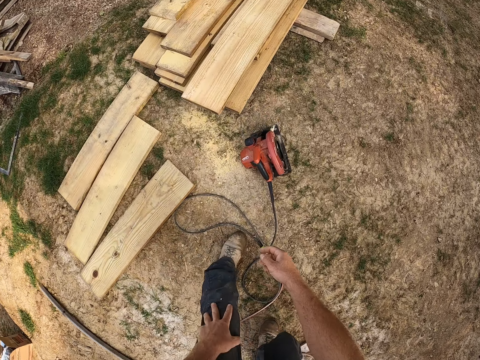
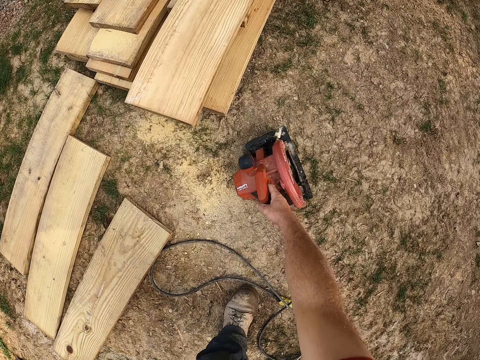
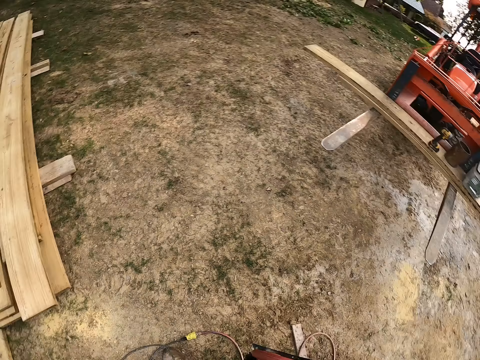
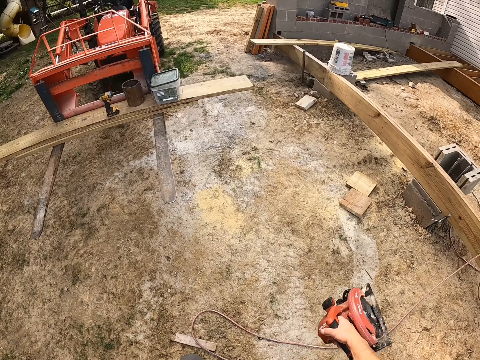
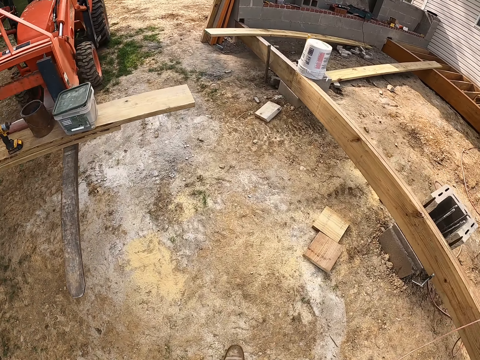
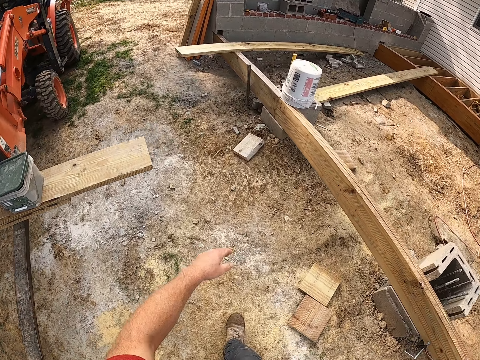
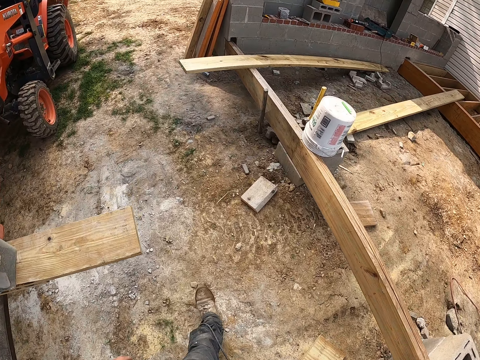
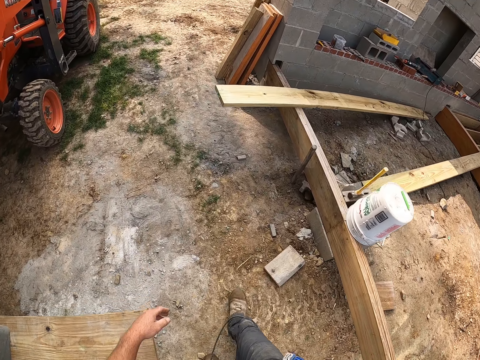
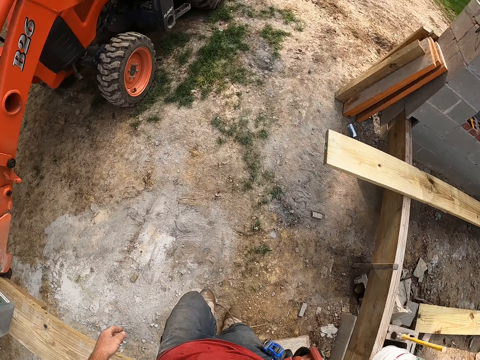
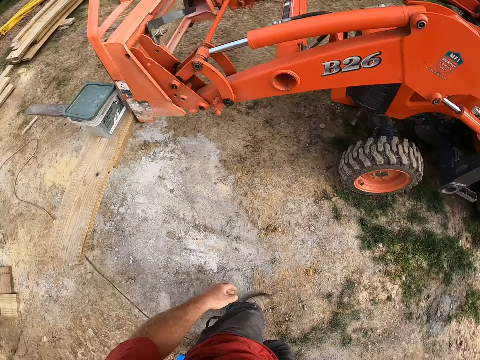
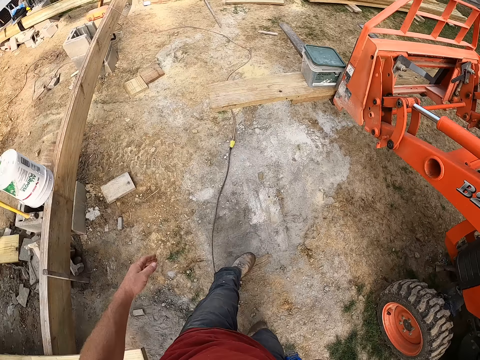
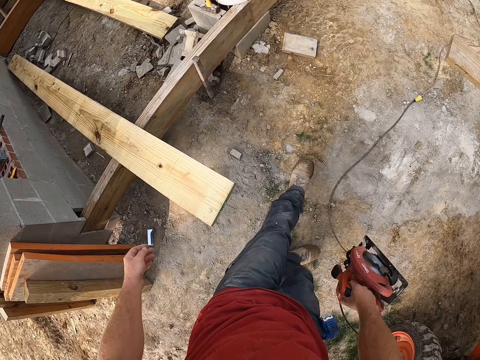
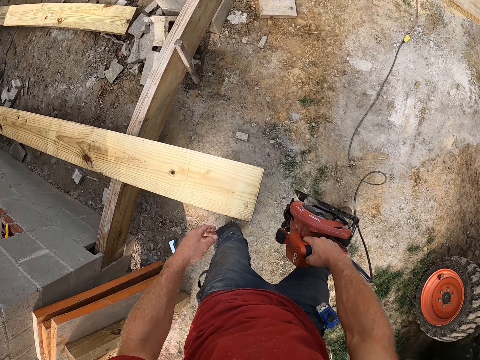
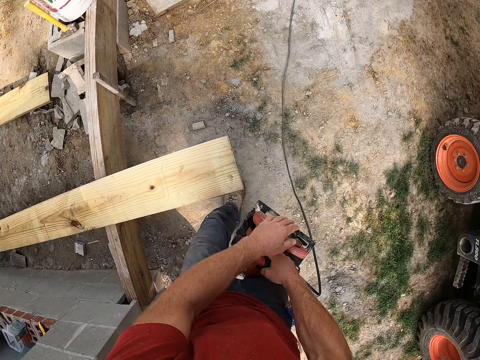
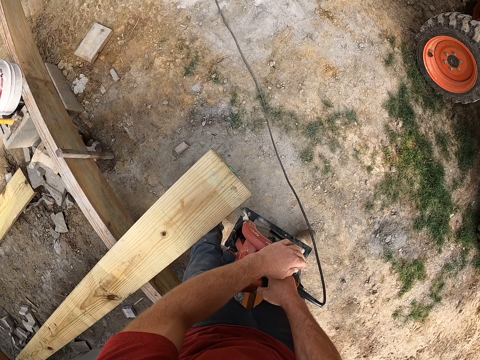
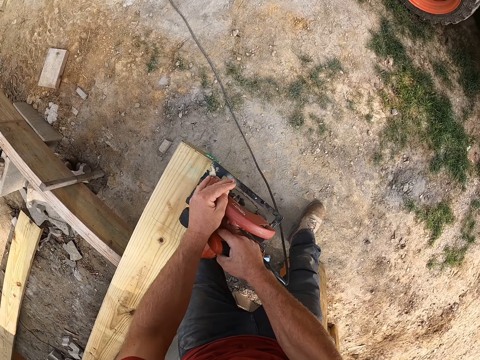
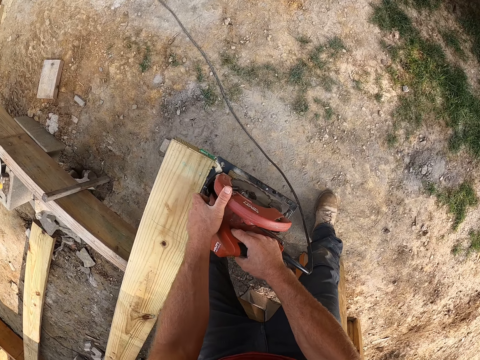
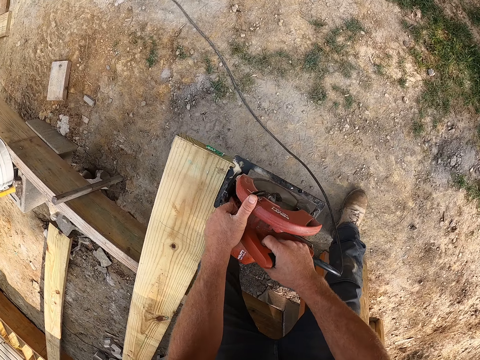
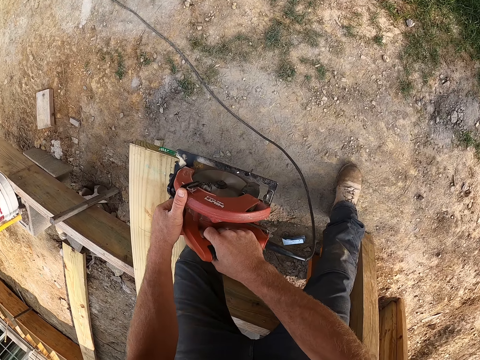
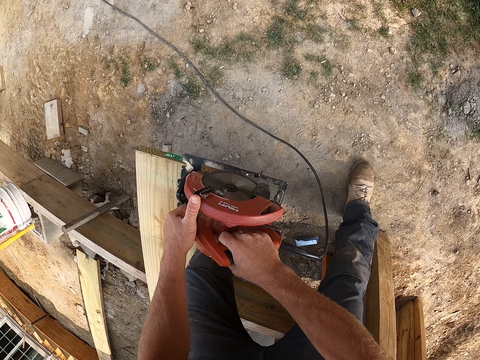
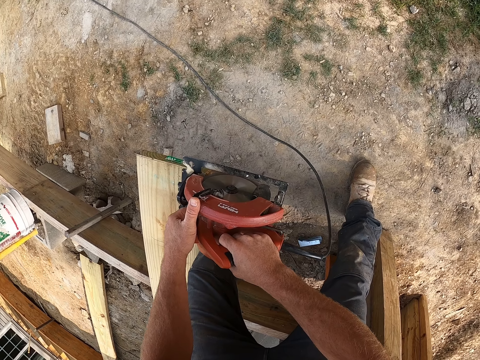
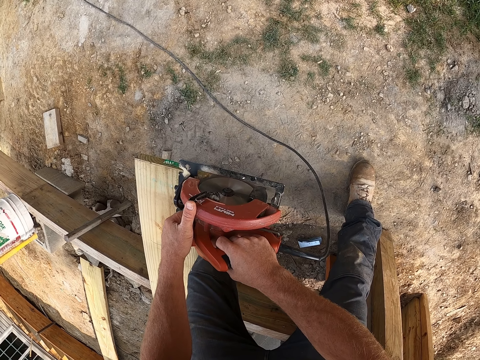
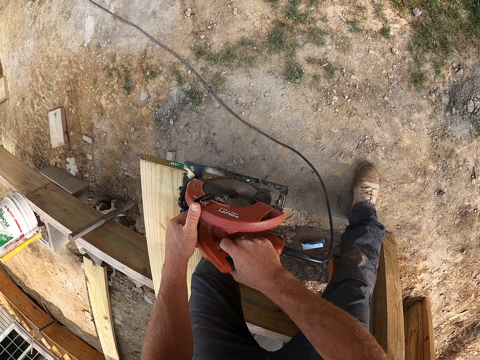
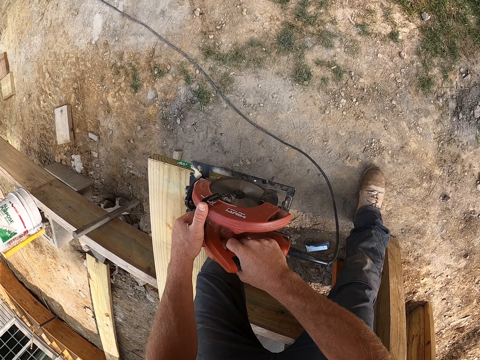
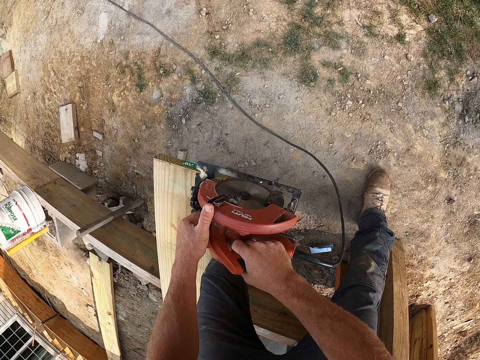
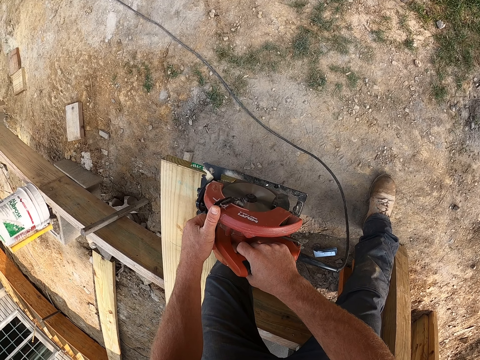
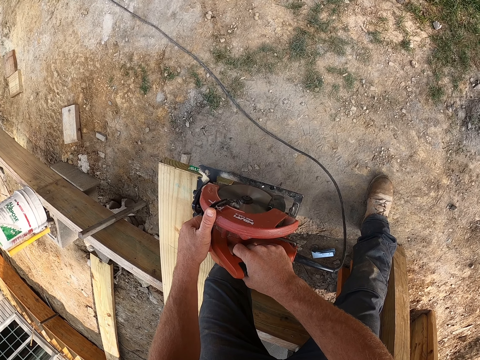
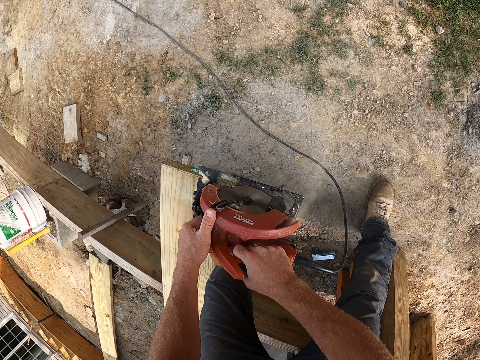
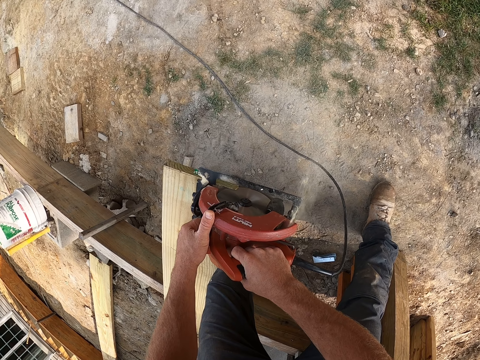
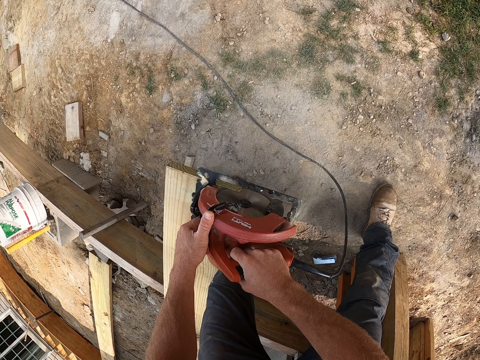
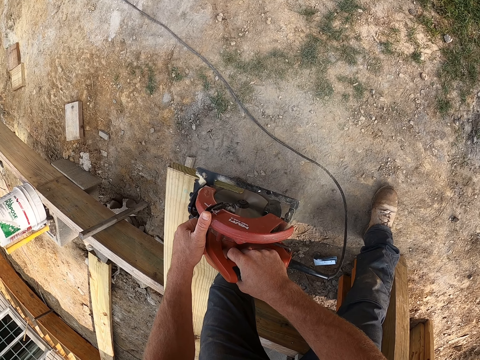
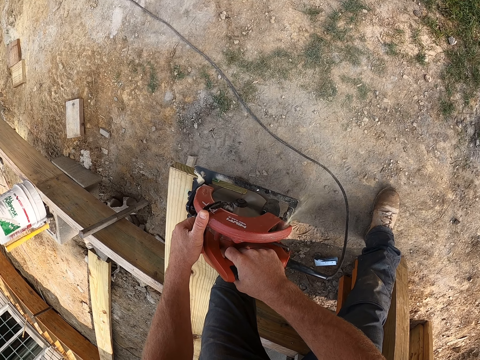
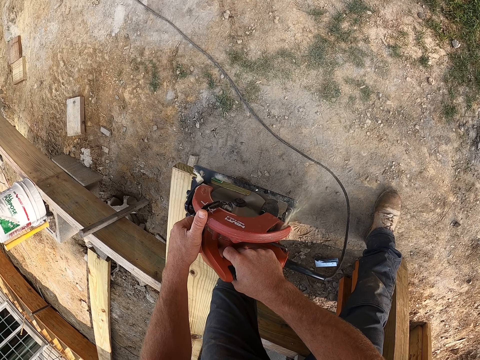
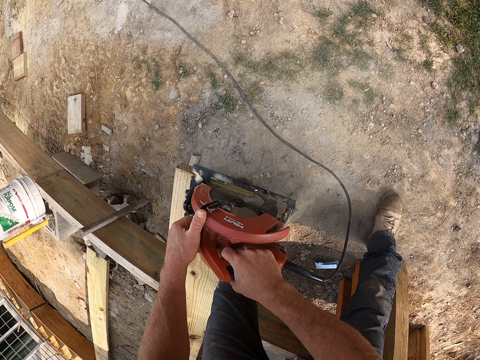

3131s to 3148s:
The camera wearer picks up a circular saw on the floor. They walk around the compound. They place the circular saw on the plank. They cut the wooden rail with the circular saw. They cut off the plank with the circular saw.

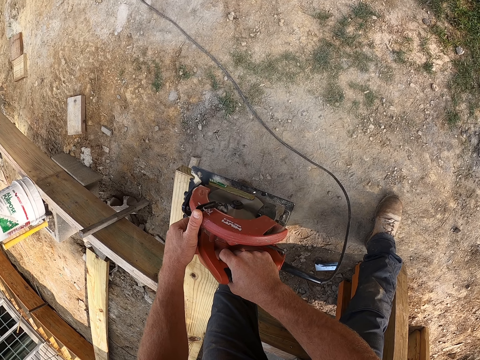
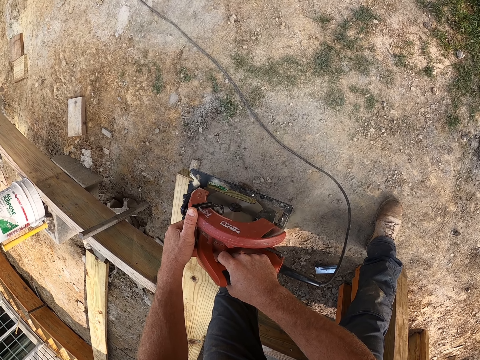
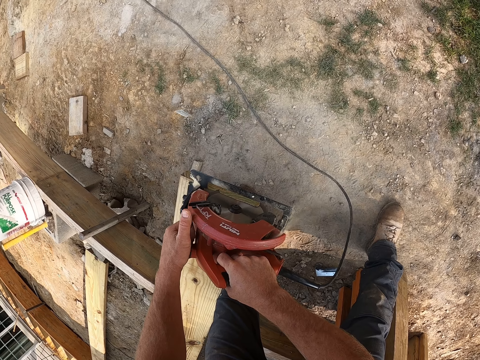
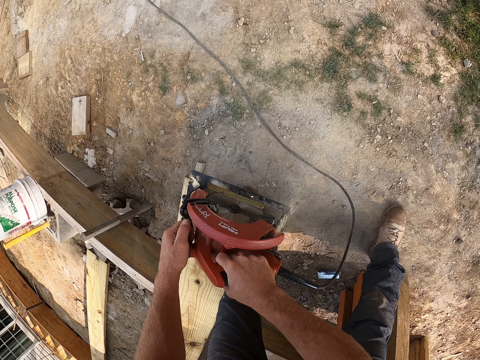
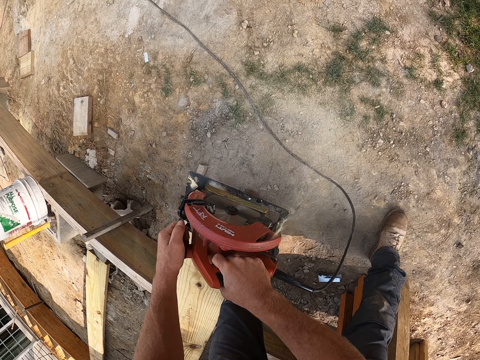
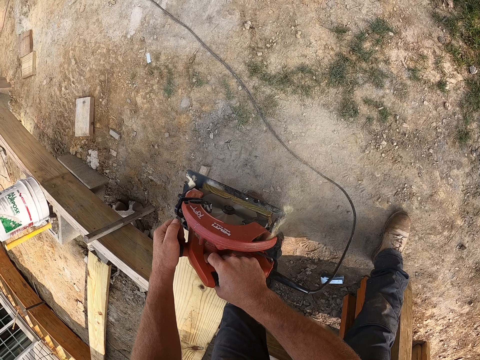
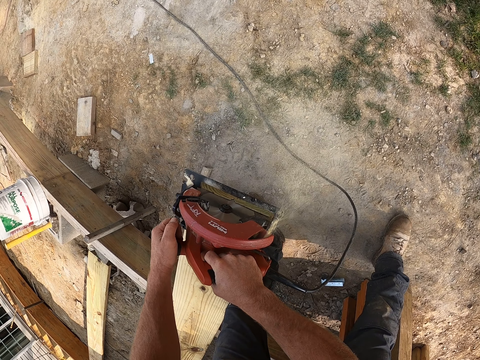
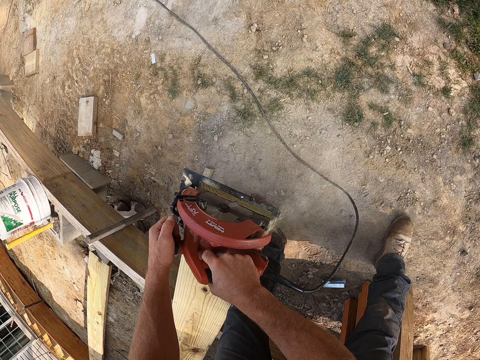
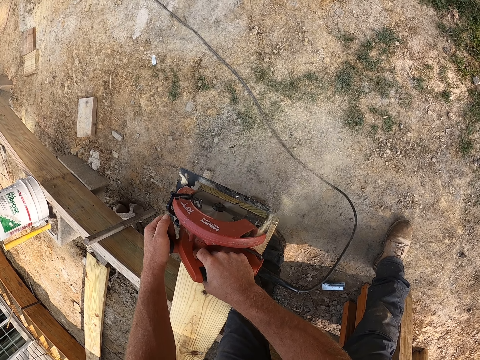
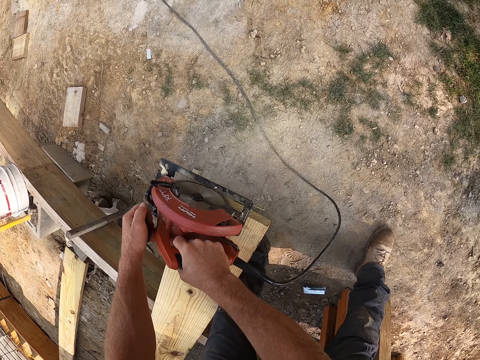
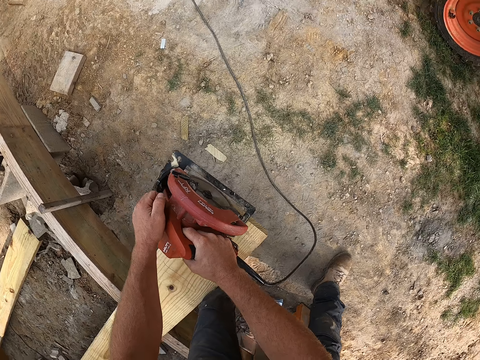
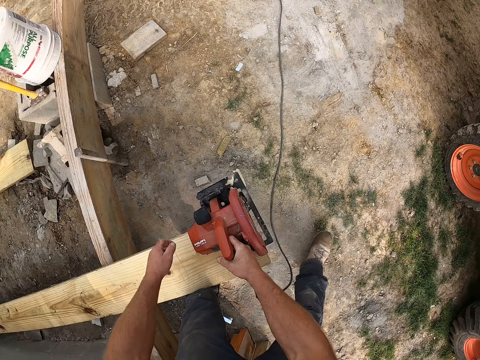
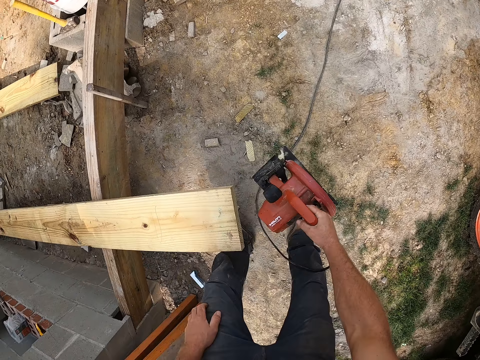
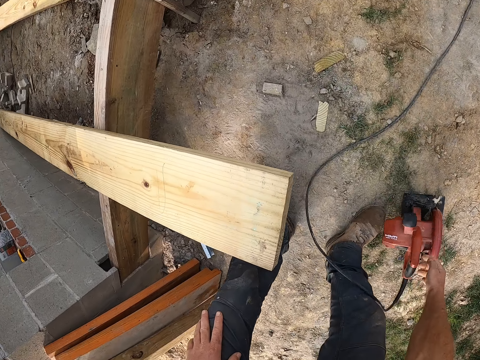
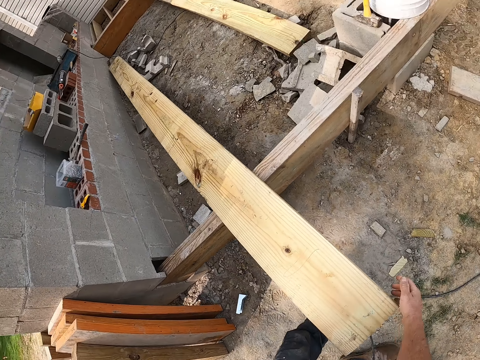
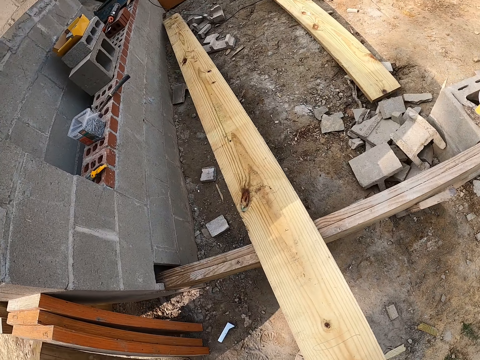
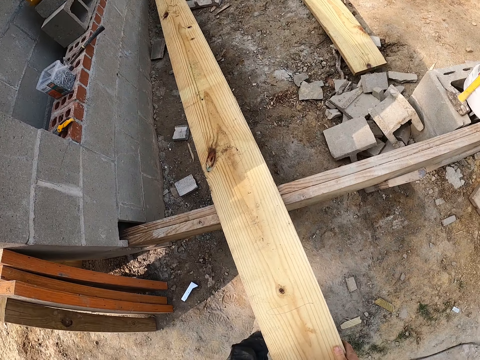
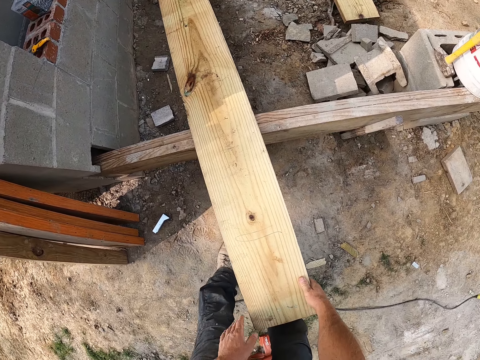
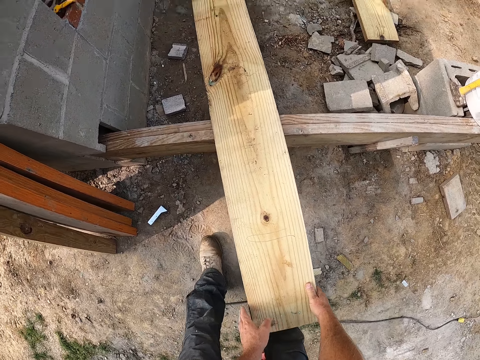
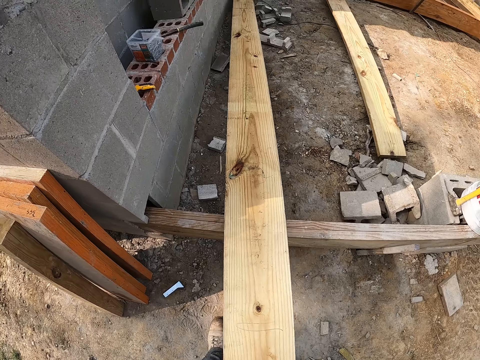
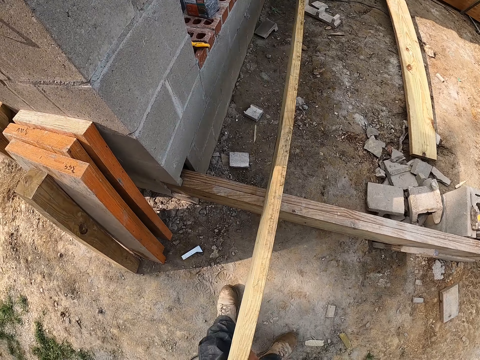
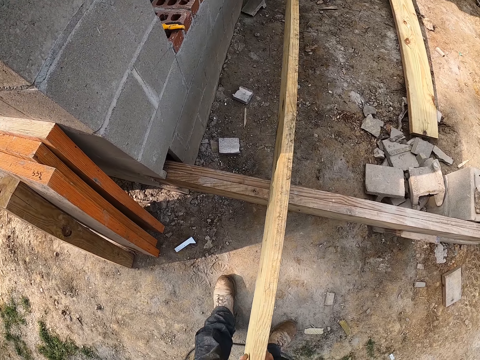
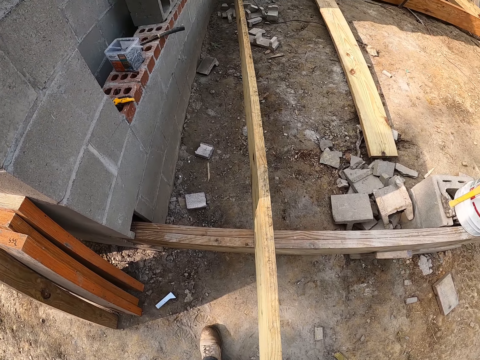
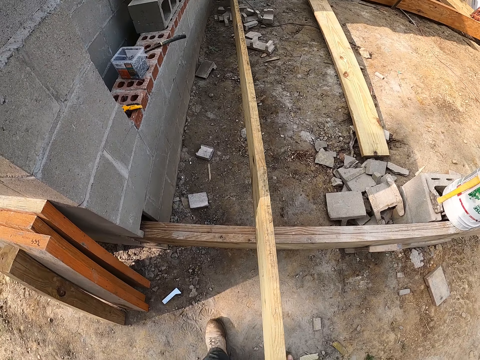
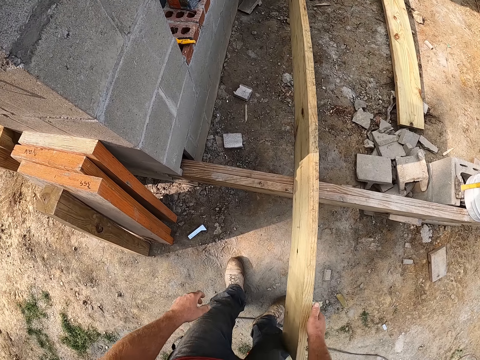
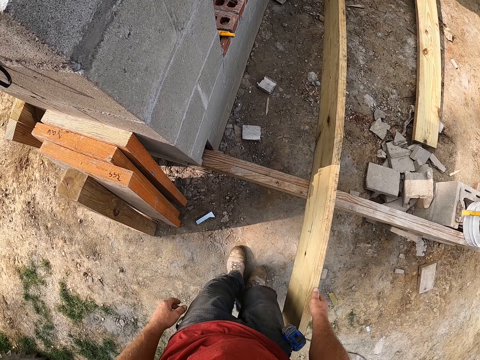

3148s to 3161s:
The camera wearer drops the circular saw on the floor. They reposition the plank on the wooden frame. They turn the wooden rail and look at the wooden rail.
